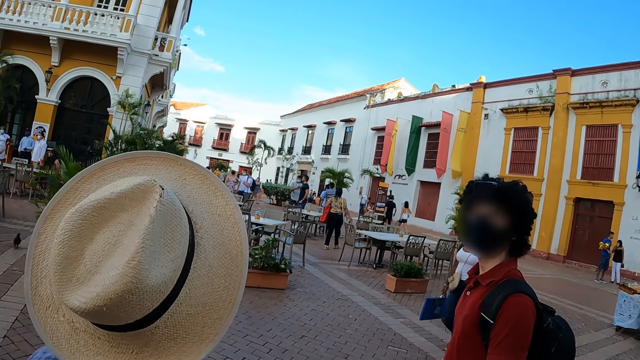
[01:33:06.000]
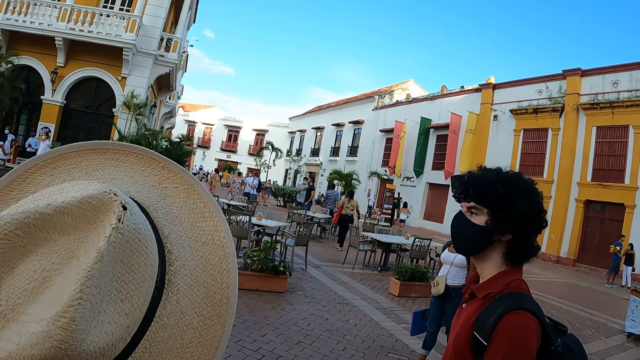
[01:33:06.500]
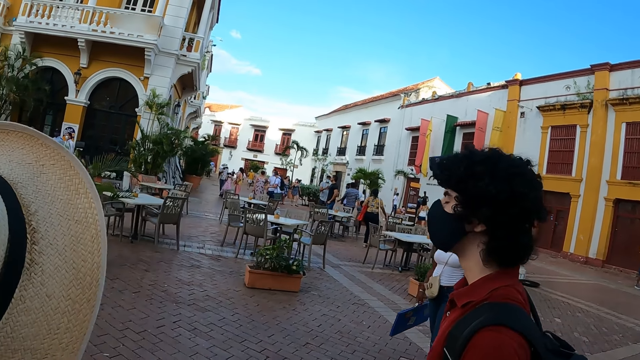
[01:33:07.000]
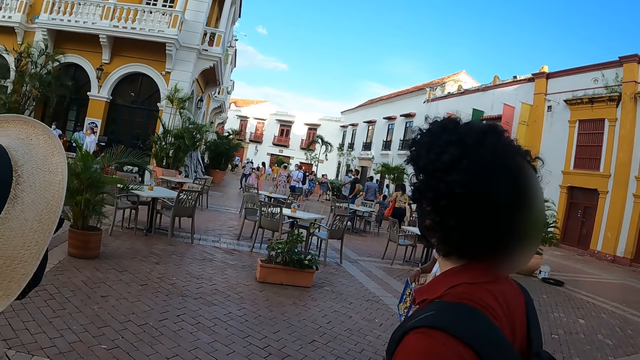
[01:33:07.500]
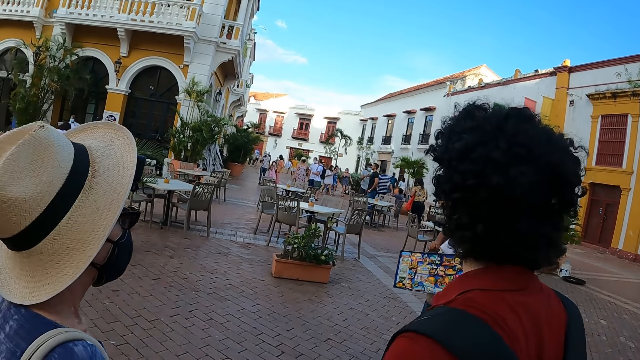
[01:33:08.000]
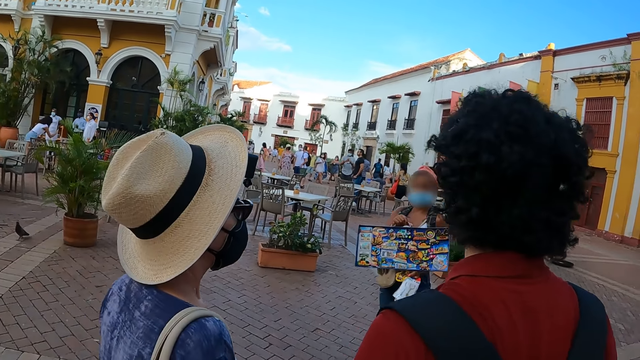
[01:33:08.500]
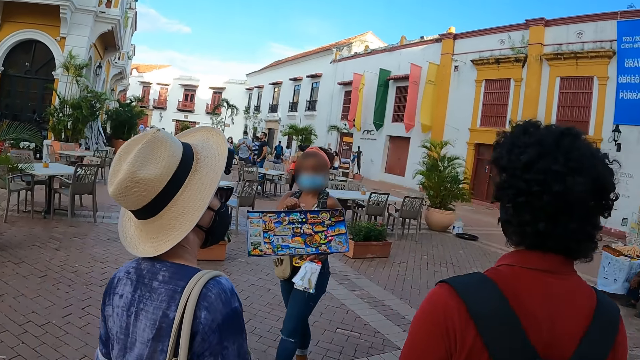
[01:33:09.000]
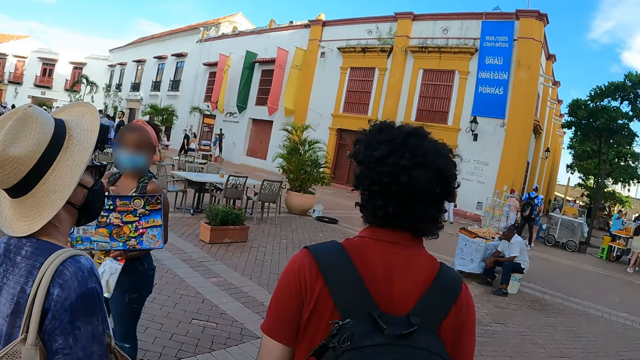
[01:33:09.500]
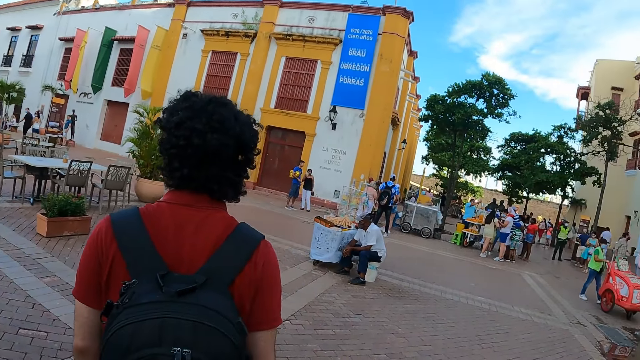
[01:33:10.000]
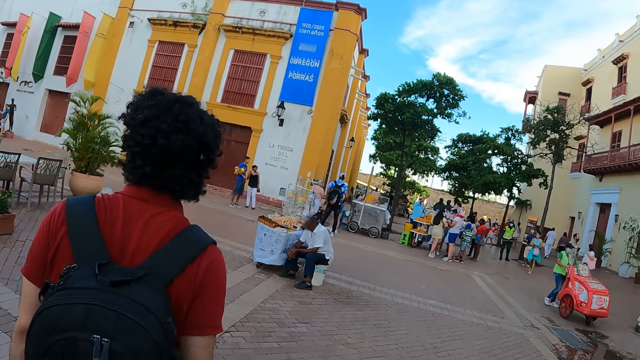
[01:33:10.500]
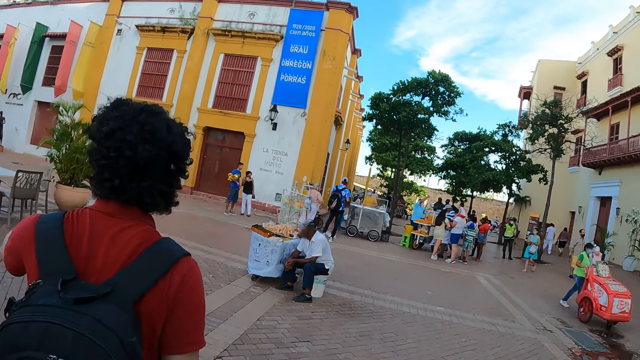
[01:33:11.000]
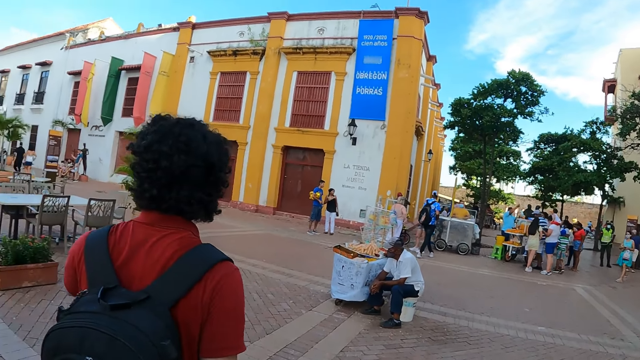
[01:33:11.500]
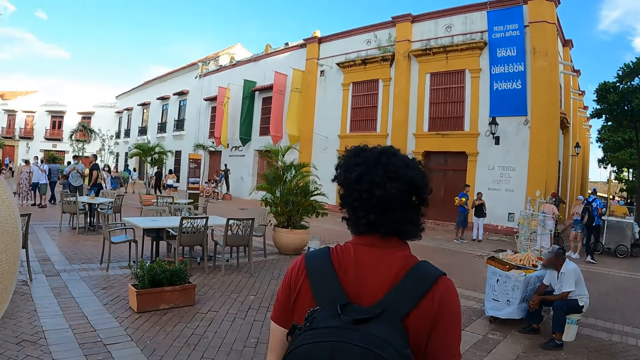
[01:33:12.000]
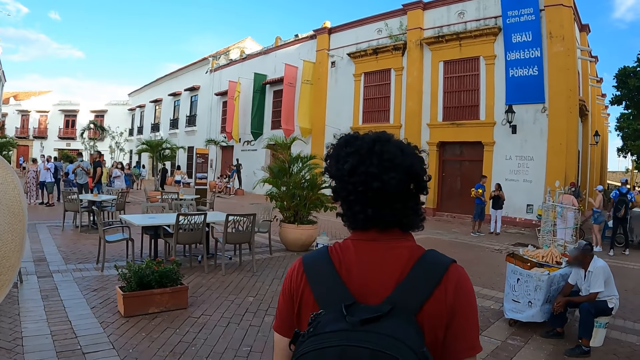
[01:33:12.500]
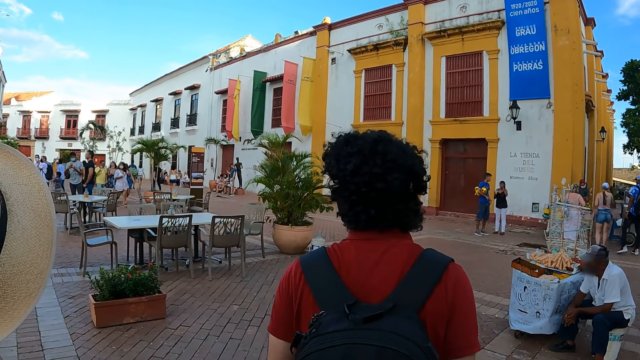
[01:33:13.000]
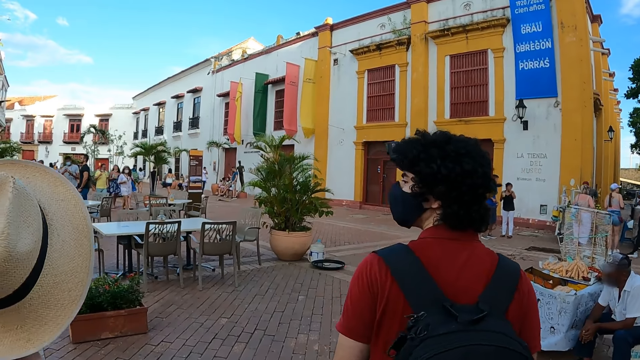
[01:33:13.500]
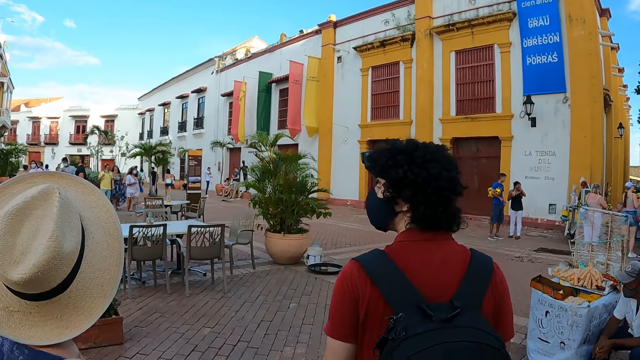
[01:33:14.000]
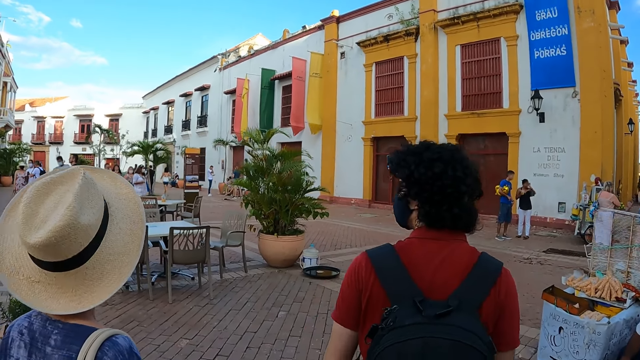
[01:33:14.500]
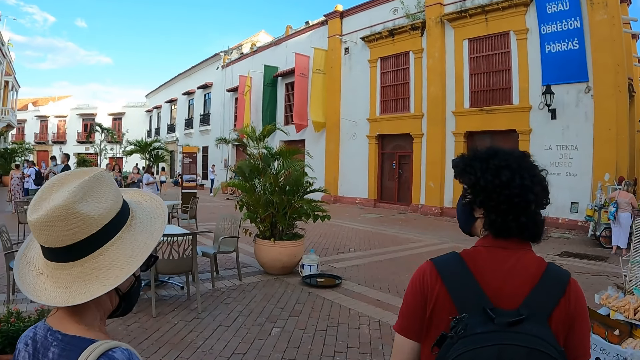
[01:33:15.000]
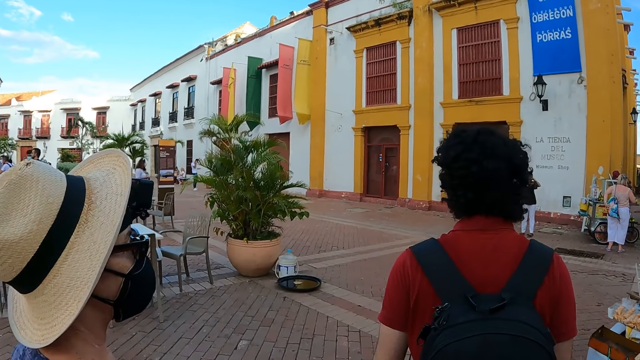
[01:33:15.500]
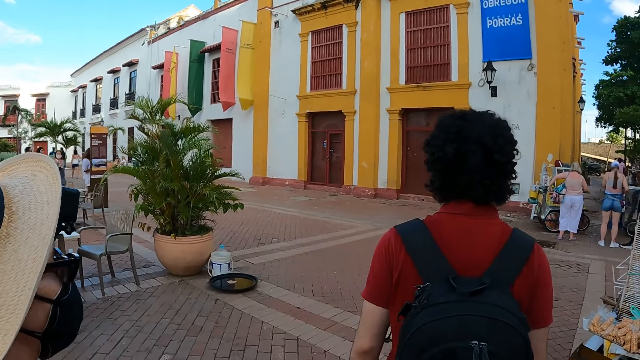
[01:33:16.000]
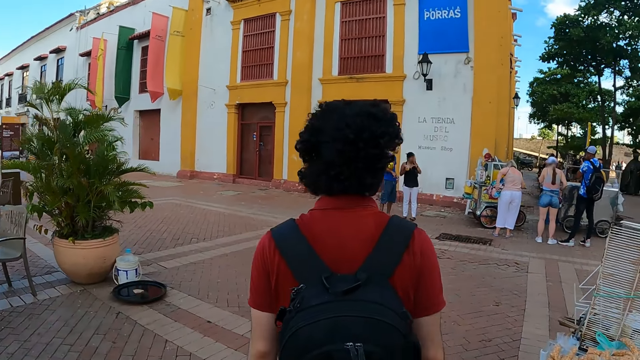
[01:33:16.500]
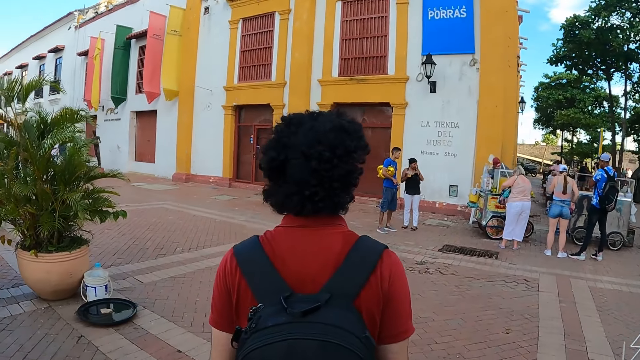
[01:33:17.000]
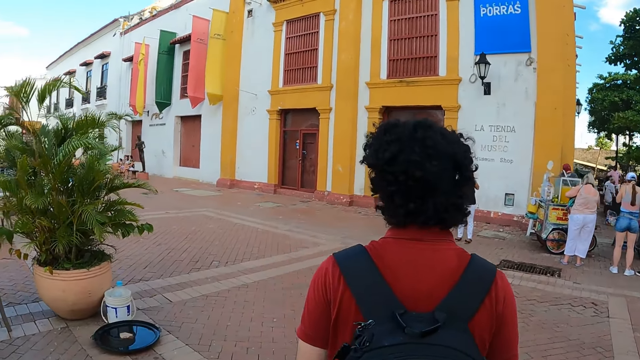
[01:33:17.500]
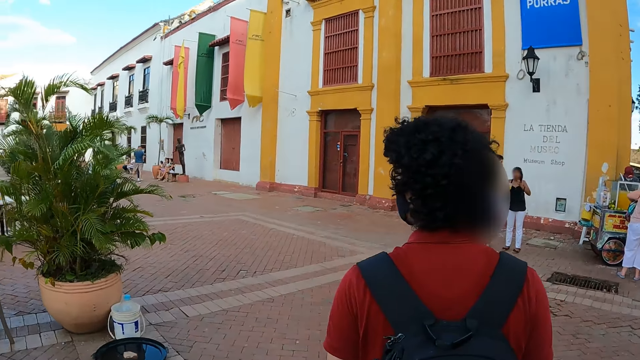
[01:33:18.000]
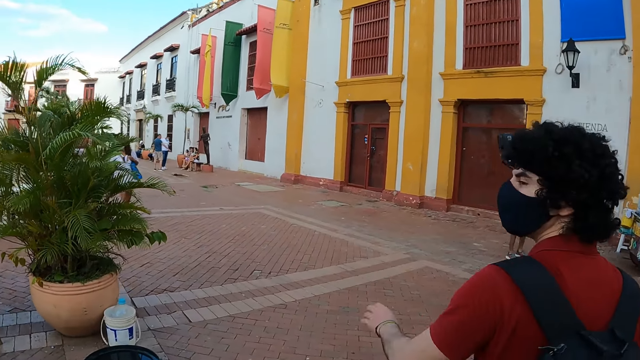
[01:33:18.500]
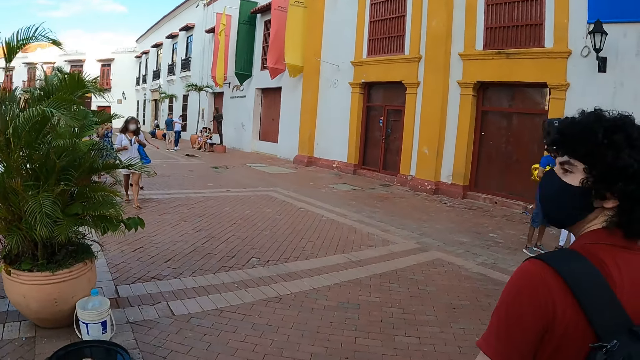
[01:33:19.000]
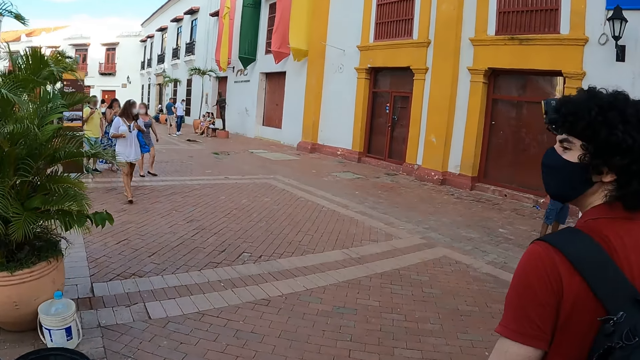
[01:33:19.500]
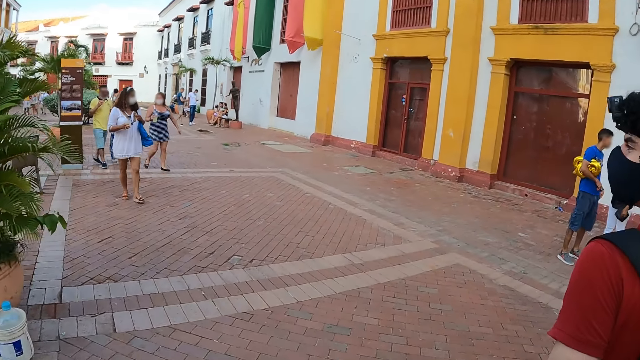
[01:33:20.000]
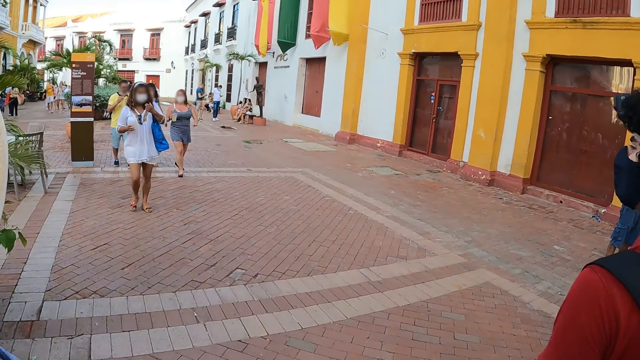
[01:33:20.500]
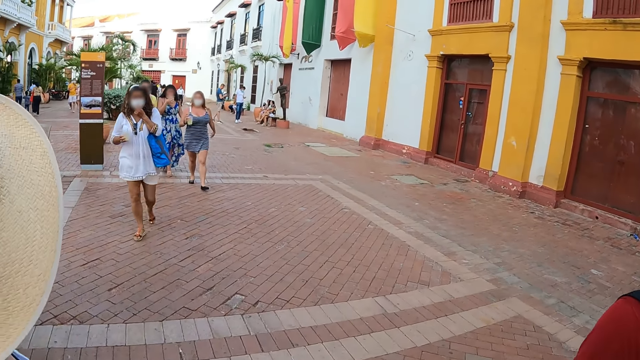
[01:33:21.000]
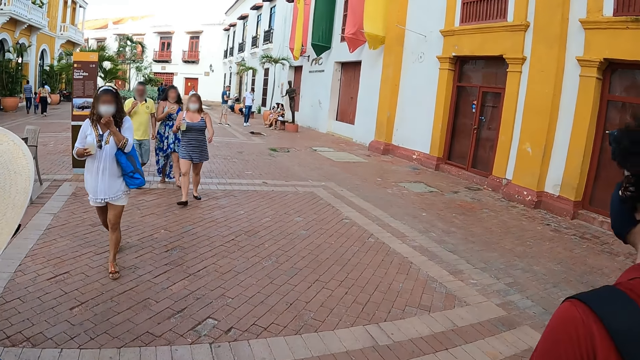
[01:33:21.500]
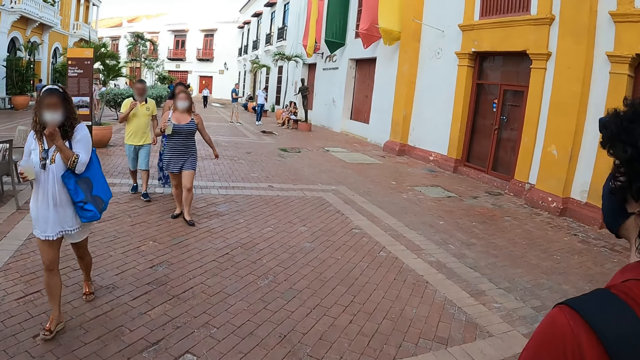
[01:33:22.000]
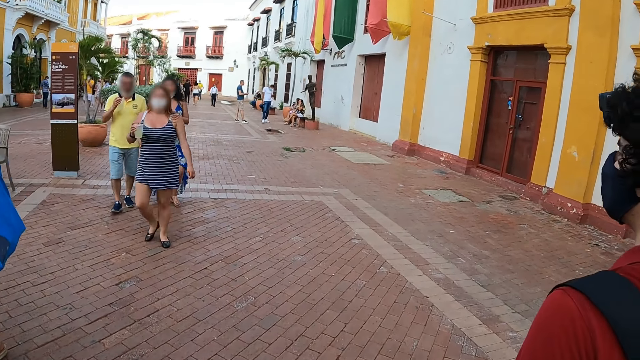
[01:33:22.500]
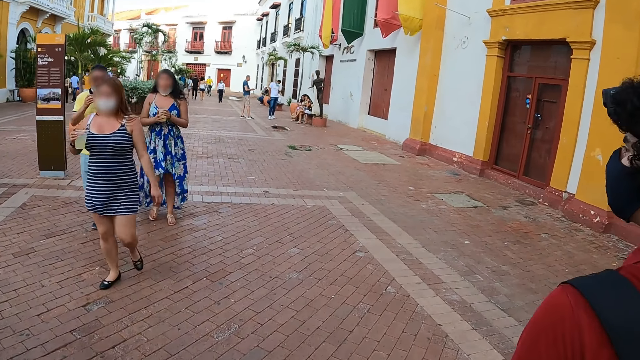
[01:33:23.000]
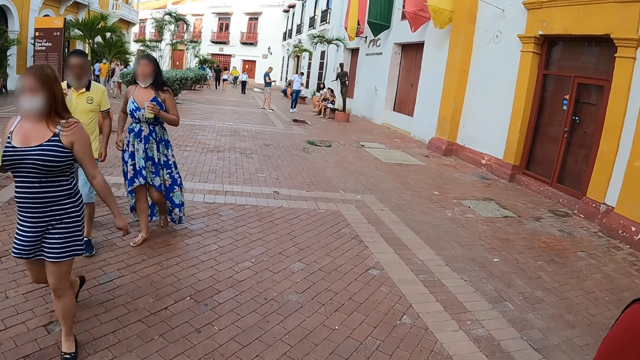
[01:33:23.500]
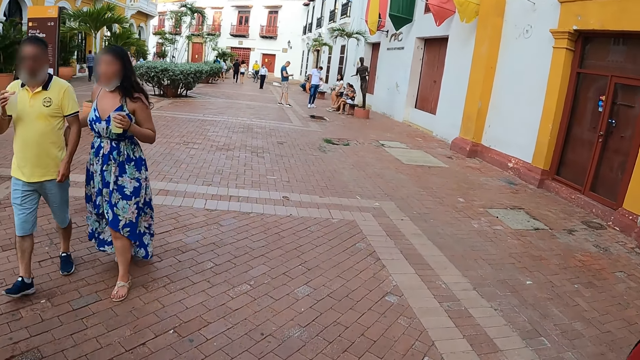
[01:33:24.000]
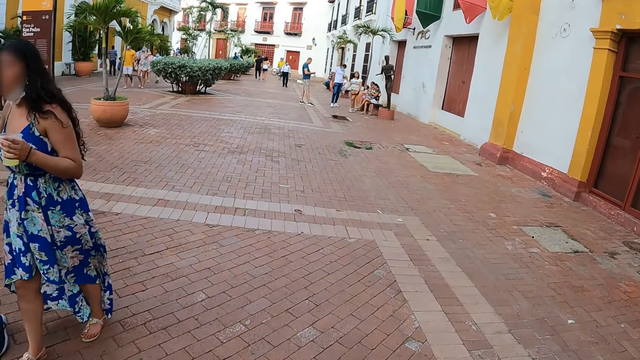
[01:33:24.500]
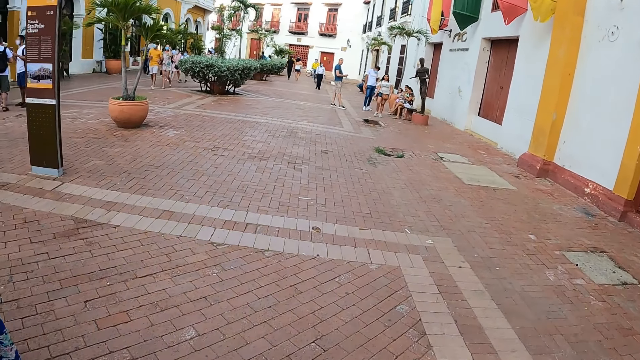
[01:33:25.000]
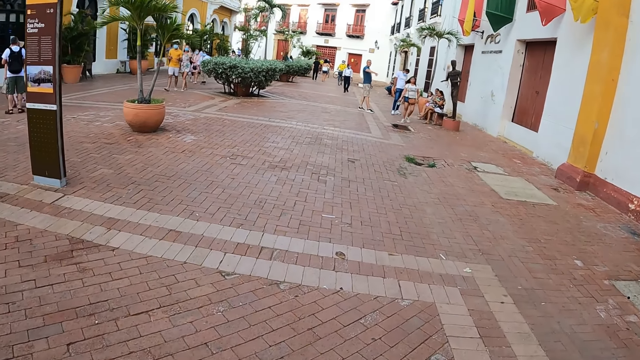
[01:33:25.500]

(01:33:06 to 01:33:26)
The camera wearer looks at a man. A hawker shows something to the woman and the man. The camera wearer walks forward. The man points to the left. The camera wearer looks around the open place. They walk forward. The man lifts a hand and walks forward. The camera wearer walks forward.
